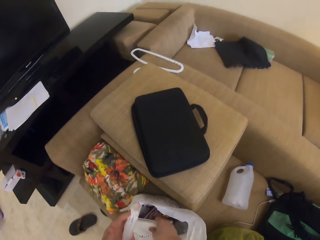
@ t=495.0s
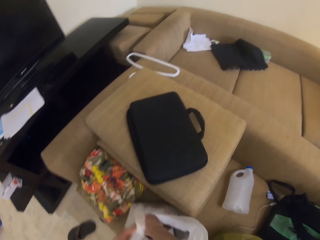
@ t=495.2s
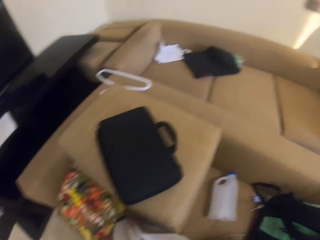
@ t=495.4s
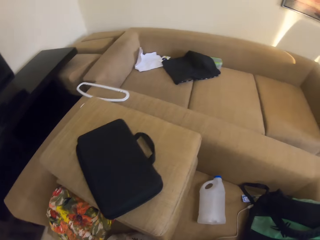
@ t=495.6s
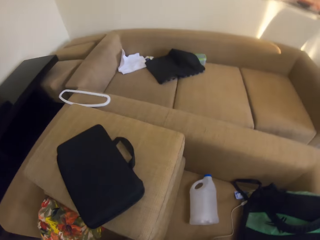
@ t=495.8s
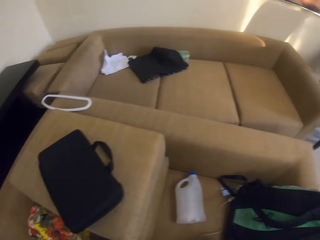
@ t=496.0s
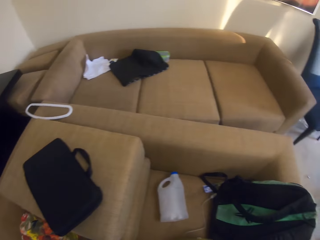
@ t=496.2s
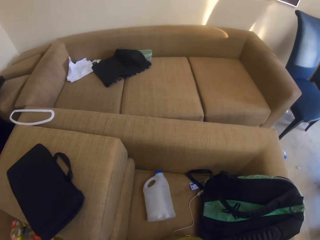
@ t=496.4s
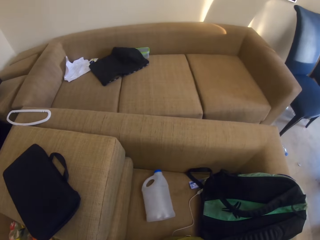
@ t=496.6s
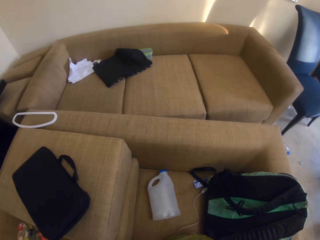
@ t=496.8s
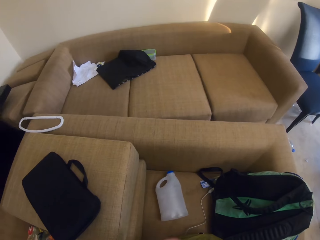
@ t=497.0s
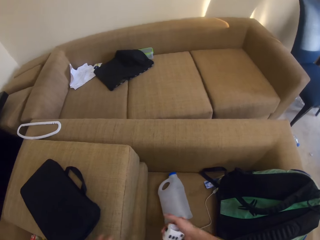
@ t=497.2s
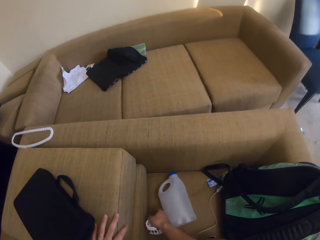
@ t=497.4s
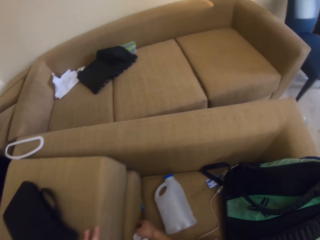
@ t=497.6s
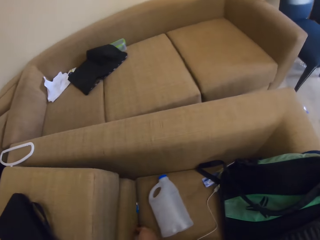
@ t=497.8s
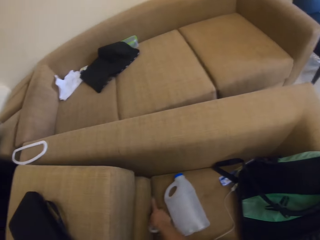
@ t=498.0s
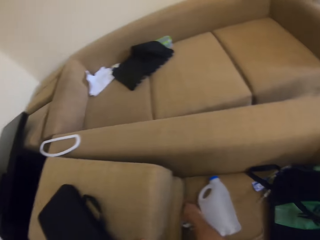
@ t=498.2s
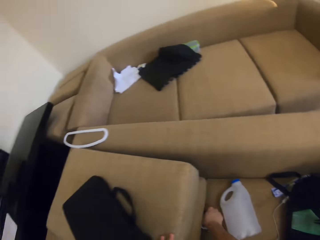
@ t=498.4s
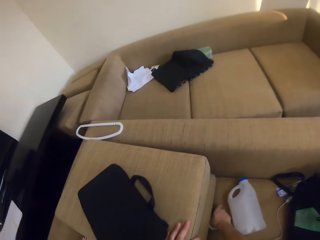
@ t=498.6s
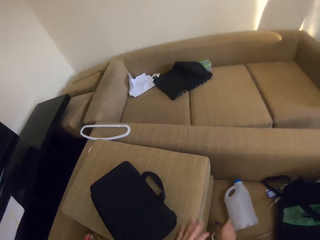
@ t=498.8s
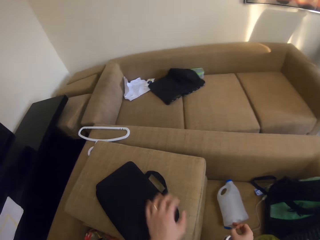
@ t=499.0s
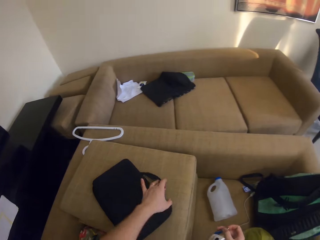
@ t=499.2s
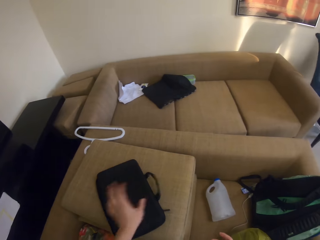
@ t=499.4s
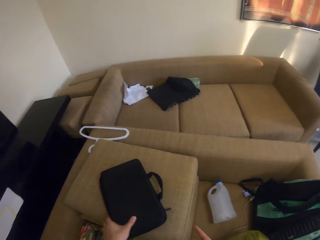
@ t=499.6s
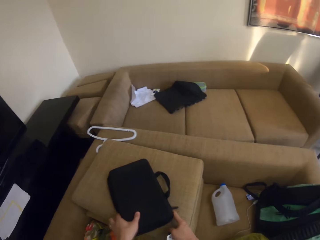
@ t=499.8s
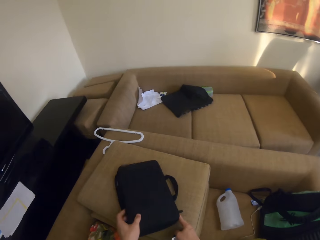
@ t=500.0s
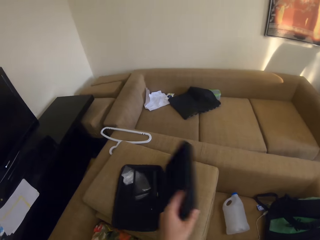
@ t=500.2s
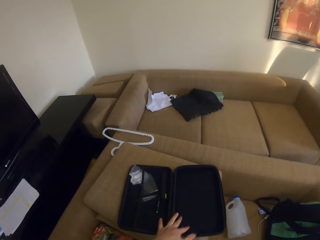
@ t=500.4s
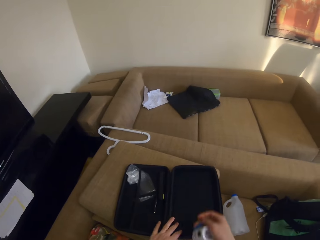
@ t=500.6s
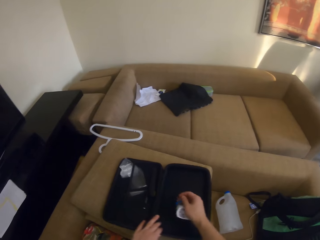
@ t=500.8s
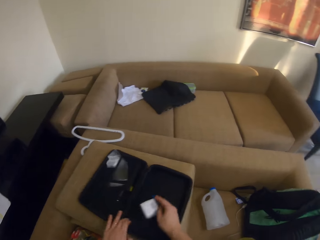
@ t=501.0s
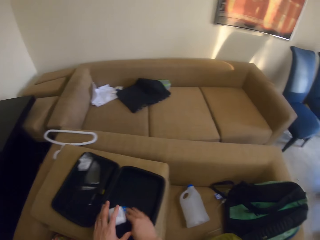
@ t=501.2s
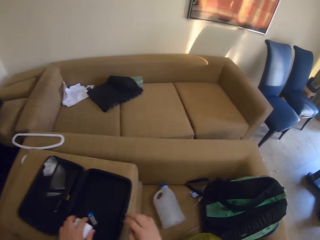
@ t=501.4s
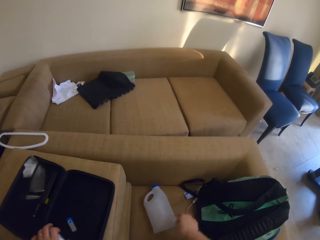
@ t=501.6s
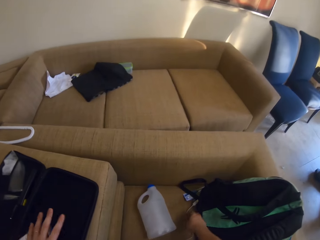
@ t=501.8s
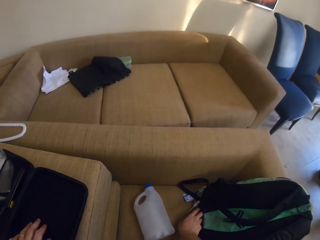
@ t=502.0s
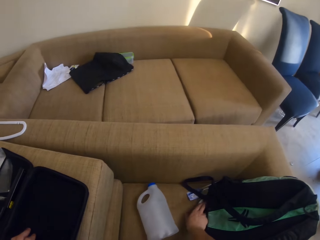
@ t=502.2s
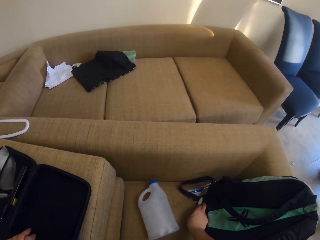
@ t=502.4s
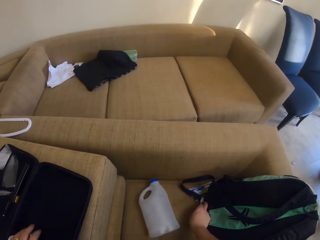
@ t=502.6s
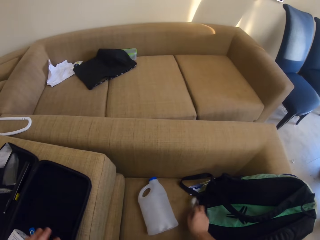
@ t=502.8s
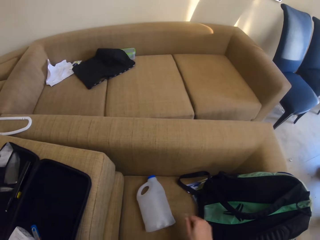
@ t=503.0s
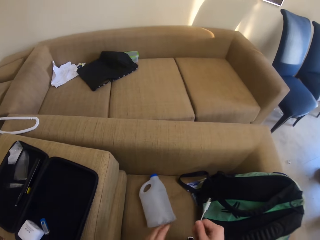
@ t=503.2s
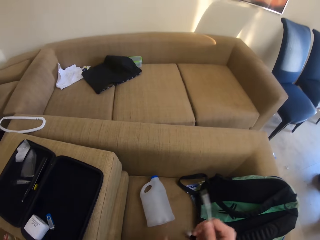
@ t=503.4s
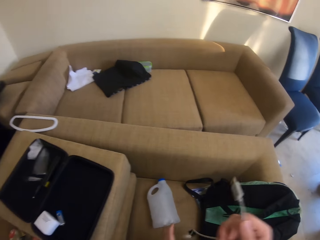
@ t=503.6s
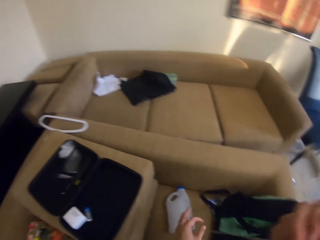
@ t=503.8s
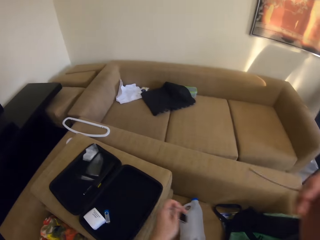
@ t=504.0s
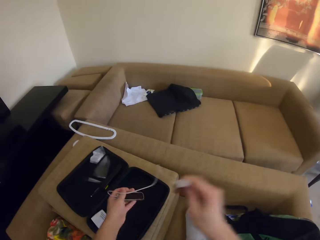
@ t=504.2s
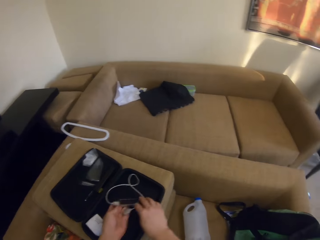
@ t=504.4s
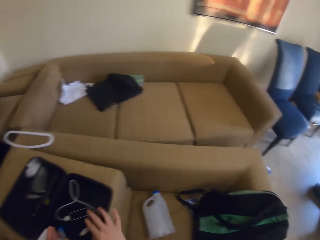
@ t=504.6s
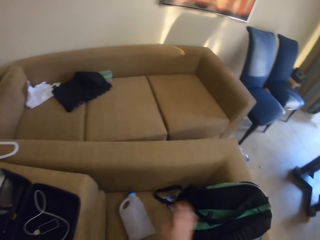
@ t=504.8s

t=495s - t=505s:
The camera wearer picks up something. They open a bag. They put something in the bag. They pick up a cable. They put the cable in the bag.

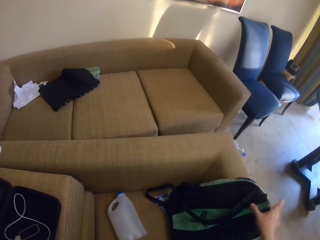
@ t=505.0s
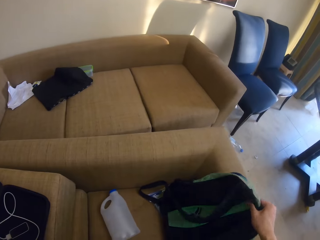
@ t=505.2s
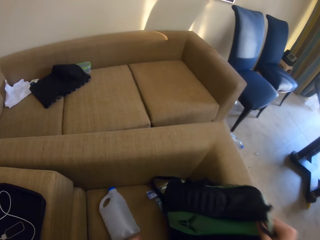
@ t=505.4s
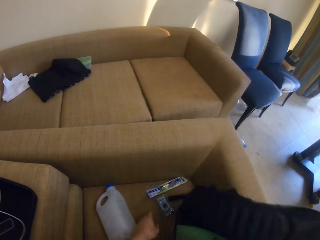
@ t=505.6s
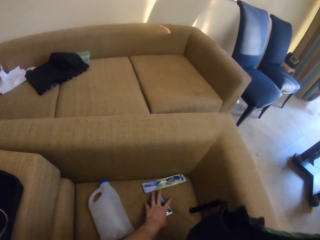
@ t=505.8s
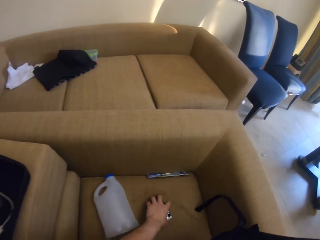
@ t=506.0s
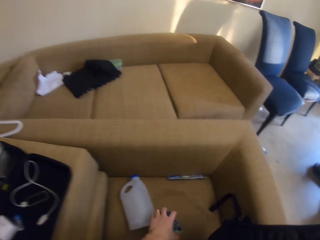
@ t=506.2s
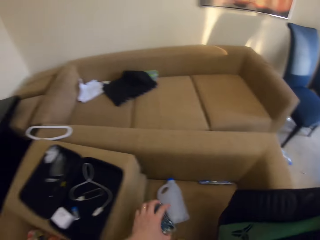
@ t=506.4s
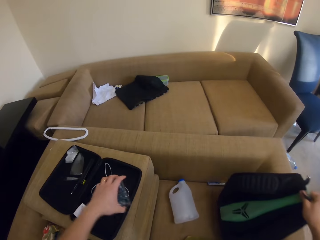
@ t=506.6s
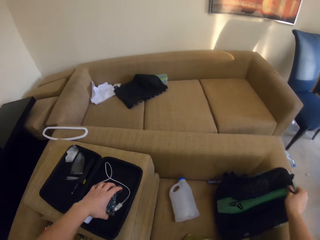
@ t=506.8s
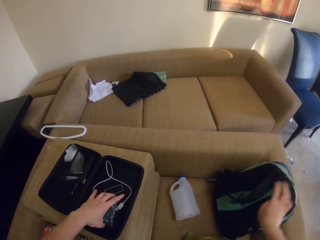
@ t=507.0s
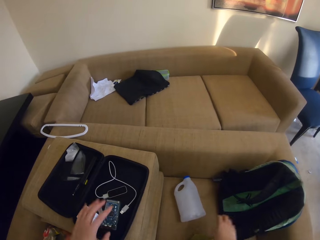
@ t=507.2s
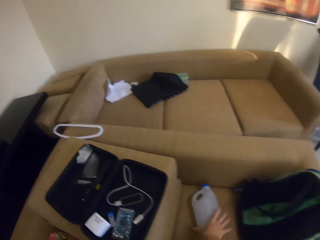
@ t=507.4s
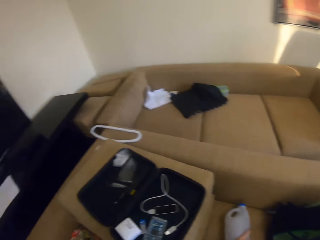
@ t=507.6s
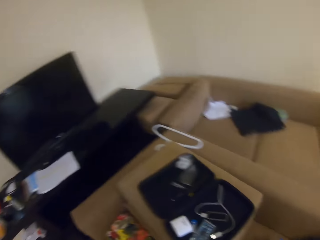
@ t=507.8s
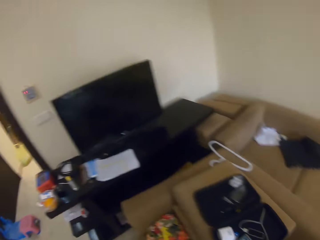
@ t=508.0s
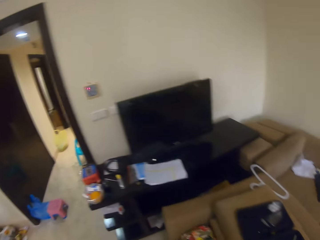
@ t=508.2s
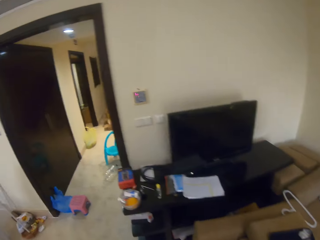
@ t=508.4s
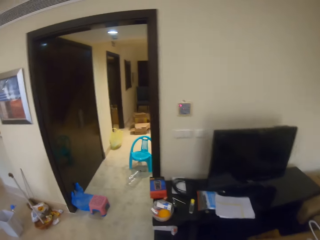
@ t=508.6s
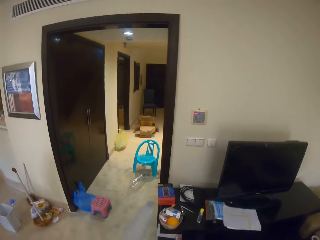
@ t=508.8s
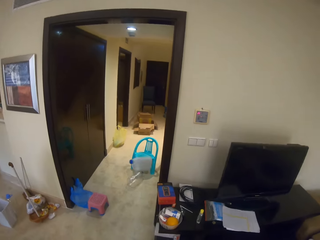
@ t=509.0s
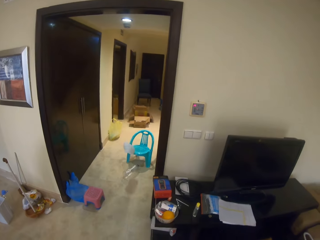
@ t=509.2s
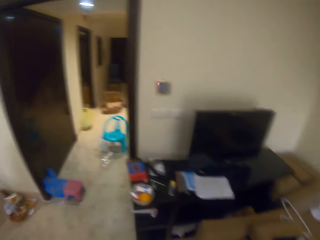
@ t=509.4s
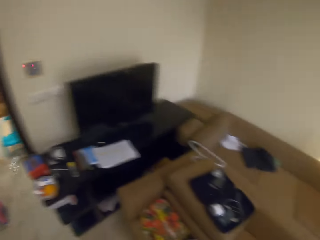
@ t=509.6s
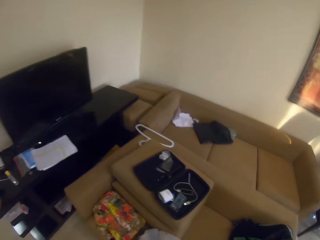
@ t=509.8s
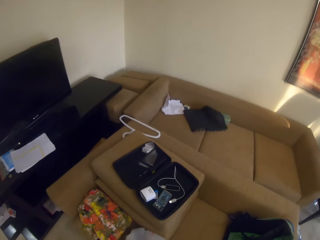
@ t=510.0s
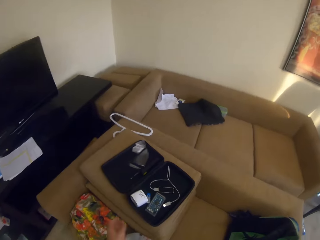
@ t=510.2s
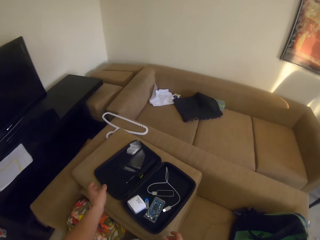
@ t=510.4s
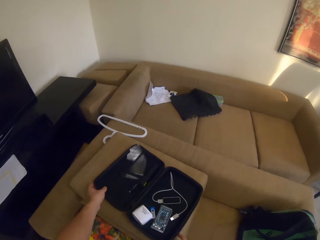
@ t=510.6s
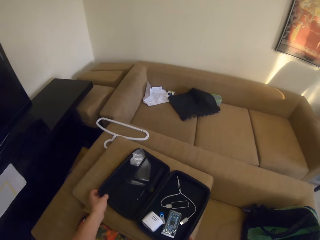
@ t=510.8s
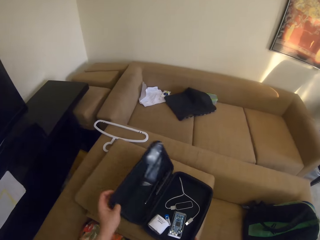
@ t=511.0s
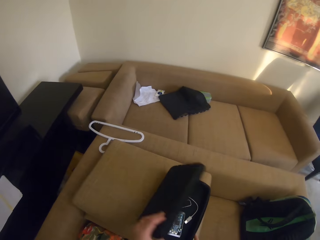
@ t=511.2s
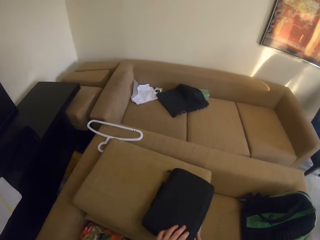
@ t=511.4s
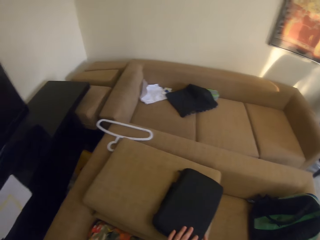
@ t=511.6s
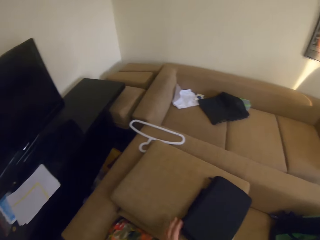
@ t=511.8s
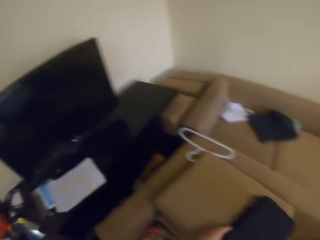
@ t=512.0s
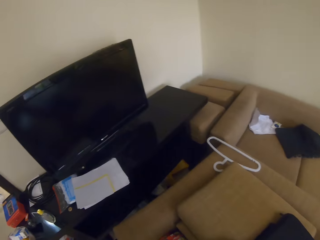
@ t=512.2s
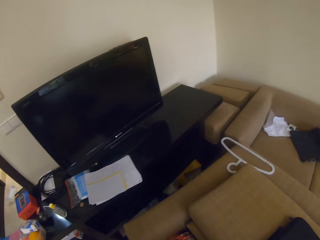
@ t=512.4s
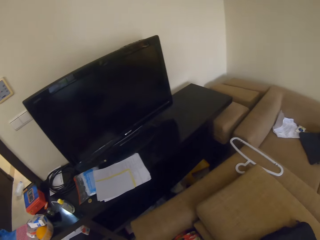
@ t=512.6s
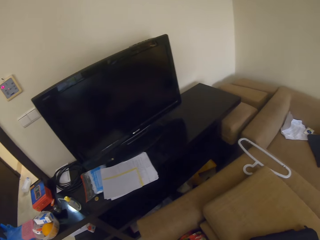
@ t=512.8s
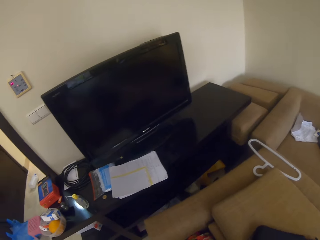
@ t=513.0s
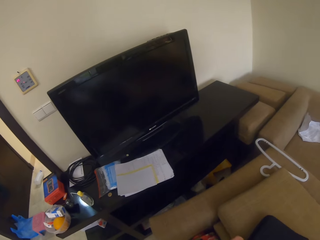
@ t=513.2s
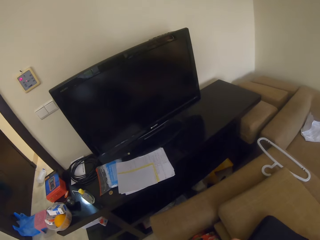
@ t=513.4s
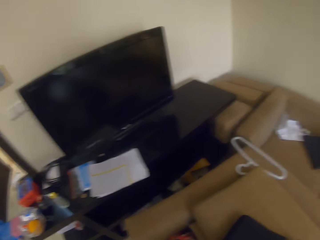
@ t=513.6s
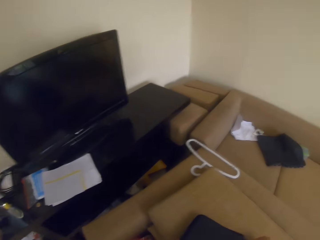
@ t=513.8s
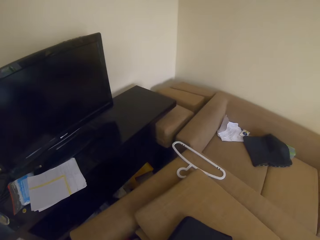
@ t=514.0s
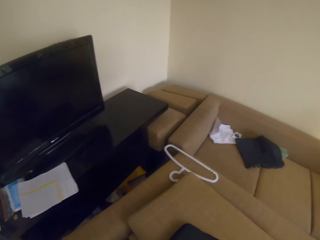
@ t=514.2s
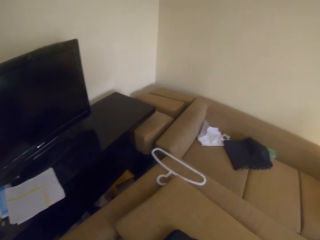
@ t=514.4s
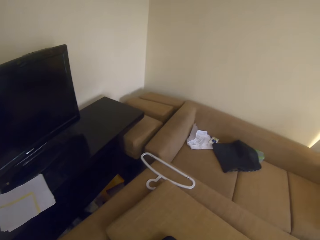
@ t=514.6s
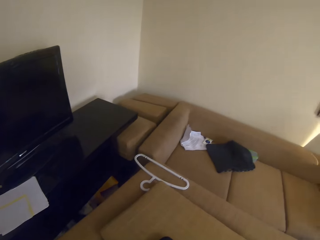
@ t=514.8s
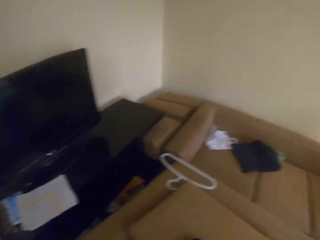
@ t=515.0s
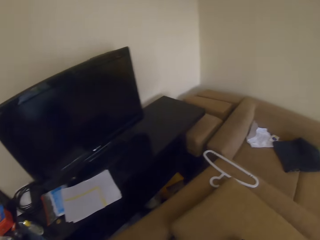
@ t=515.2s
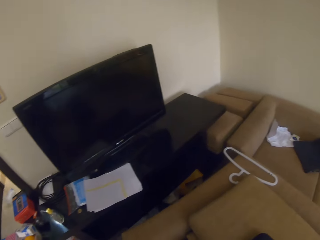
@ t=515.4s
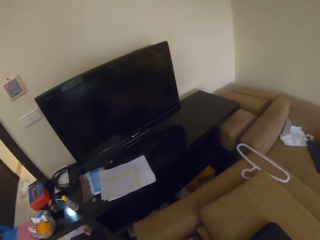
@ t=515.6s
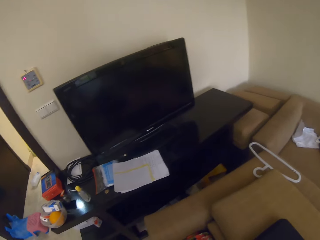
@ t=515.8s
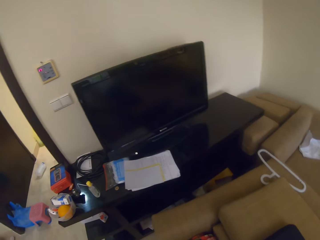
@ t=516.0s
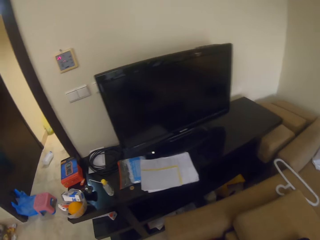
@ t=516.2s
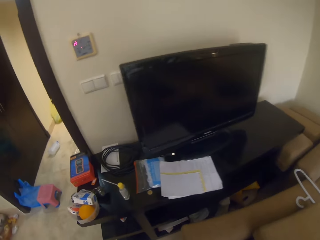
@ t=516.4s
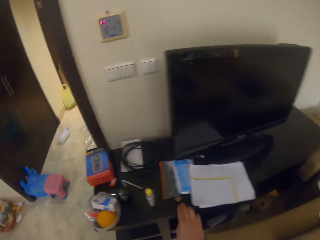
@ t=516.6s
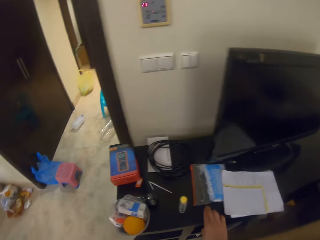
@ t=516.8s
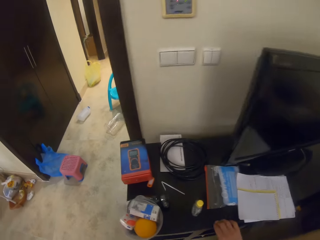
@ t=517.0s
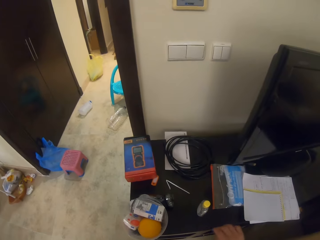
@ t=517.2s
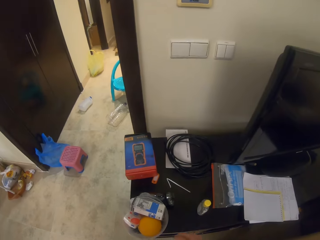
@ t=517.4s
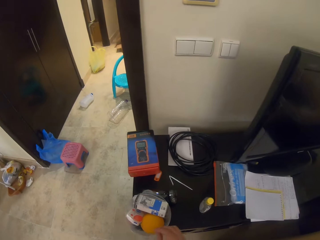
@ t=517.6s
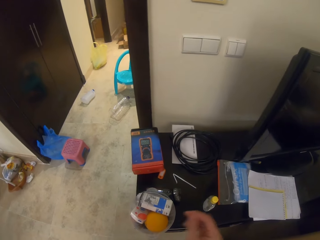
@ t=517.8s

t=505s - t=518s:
The camera wearer lifts up a bag. They pick up something. They place the bag on the couch. They put something in the bag. They pick up a bottle. They turn left. They throw the bottles away. They close the bag. They put something in the bag.
